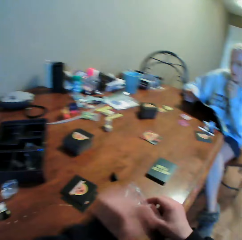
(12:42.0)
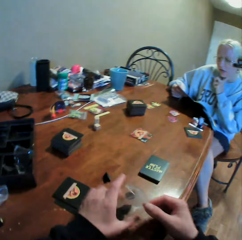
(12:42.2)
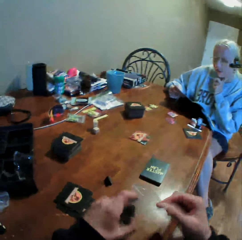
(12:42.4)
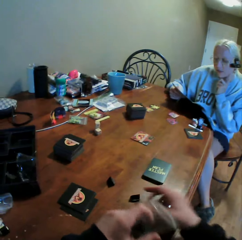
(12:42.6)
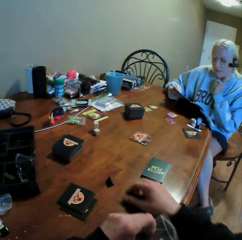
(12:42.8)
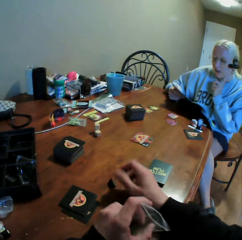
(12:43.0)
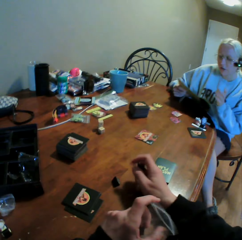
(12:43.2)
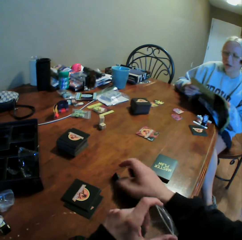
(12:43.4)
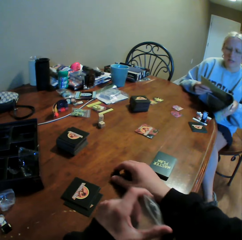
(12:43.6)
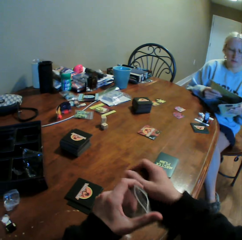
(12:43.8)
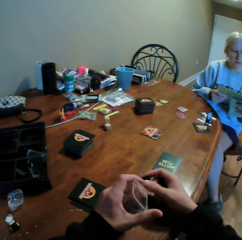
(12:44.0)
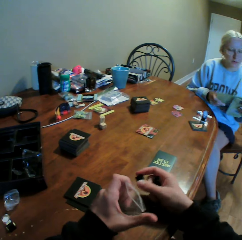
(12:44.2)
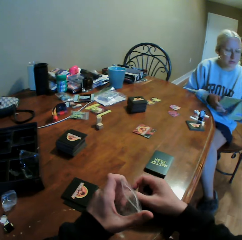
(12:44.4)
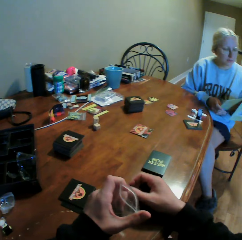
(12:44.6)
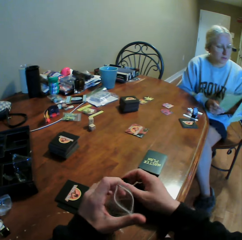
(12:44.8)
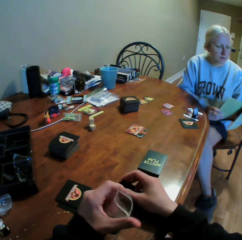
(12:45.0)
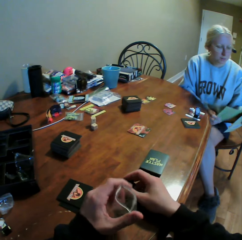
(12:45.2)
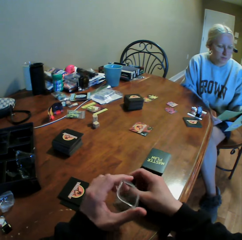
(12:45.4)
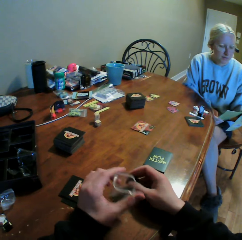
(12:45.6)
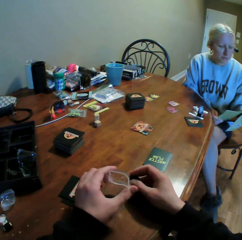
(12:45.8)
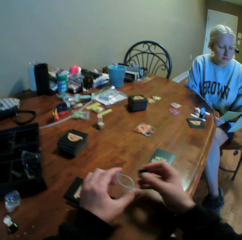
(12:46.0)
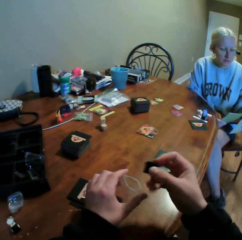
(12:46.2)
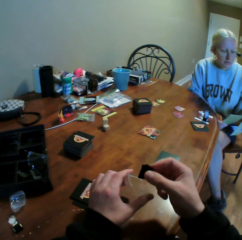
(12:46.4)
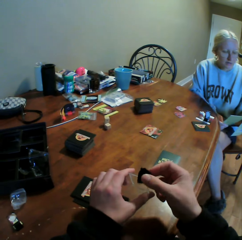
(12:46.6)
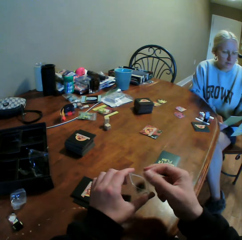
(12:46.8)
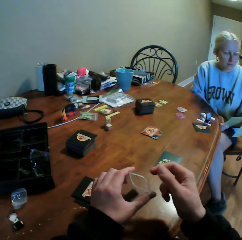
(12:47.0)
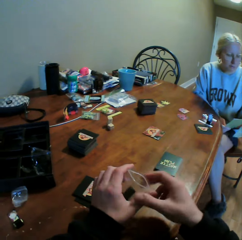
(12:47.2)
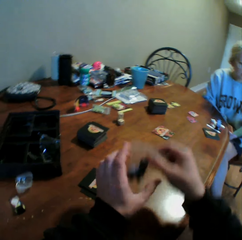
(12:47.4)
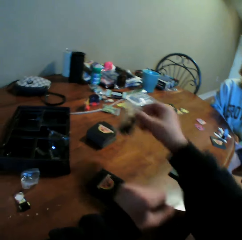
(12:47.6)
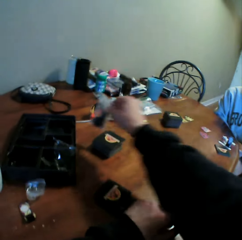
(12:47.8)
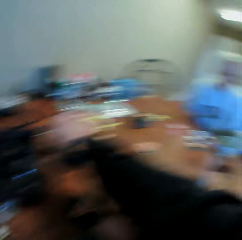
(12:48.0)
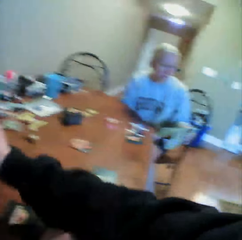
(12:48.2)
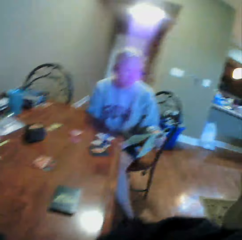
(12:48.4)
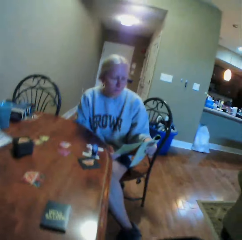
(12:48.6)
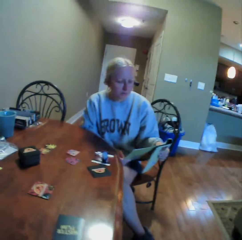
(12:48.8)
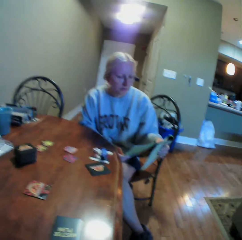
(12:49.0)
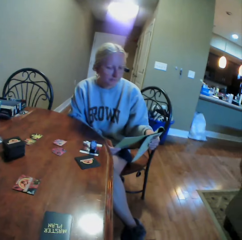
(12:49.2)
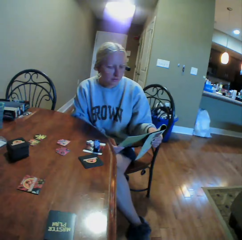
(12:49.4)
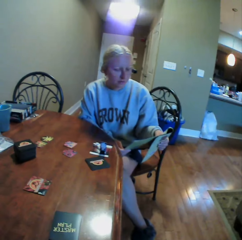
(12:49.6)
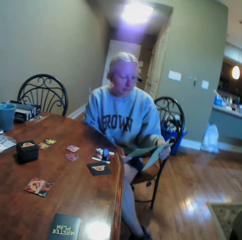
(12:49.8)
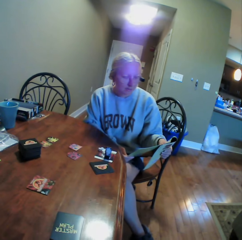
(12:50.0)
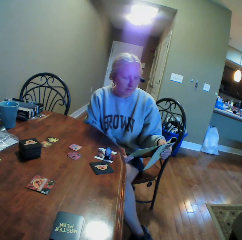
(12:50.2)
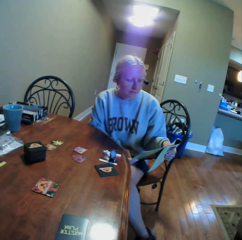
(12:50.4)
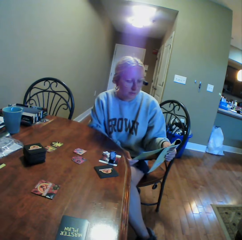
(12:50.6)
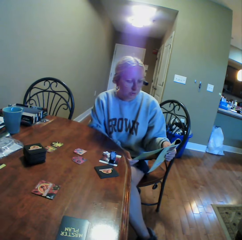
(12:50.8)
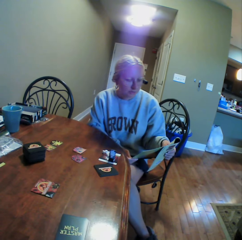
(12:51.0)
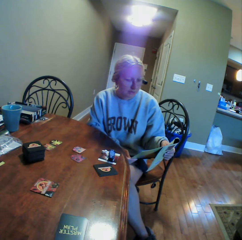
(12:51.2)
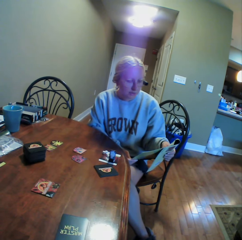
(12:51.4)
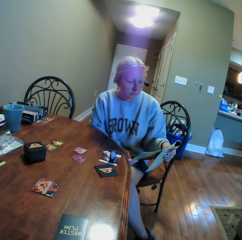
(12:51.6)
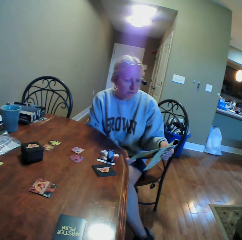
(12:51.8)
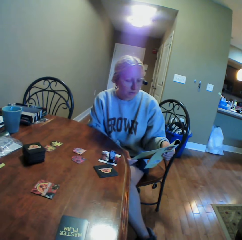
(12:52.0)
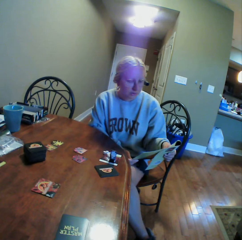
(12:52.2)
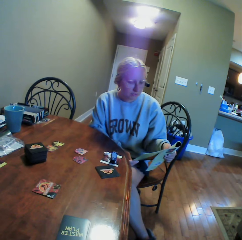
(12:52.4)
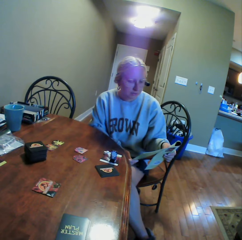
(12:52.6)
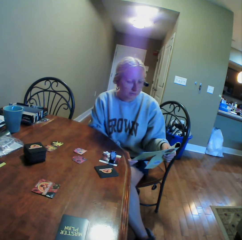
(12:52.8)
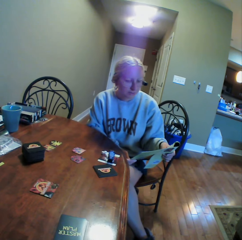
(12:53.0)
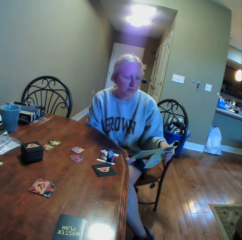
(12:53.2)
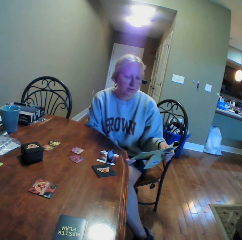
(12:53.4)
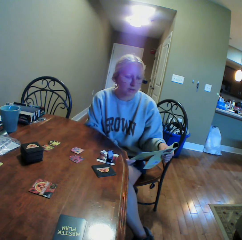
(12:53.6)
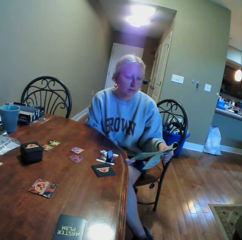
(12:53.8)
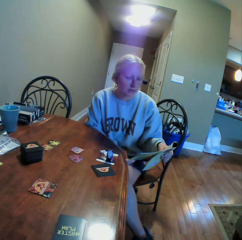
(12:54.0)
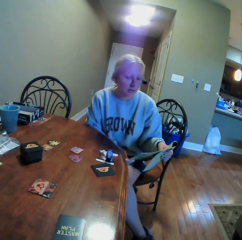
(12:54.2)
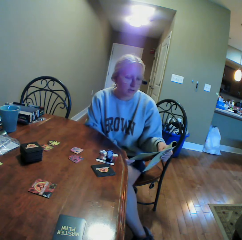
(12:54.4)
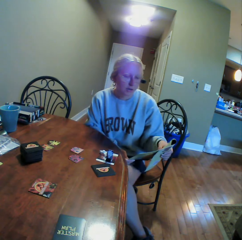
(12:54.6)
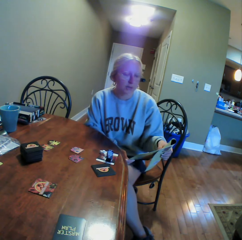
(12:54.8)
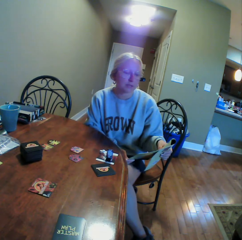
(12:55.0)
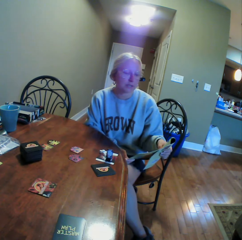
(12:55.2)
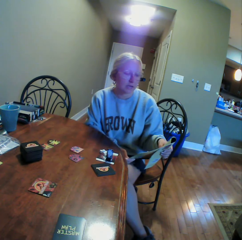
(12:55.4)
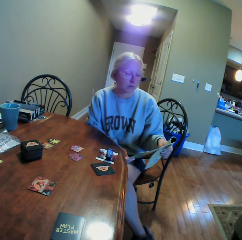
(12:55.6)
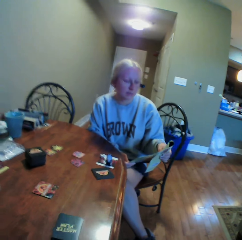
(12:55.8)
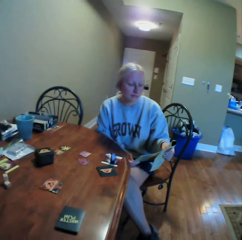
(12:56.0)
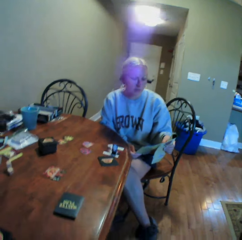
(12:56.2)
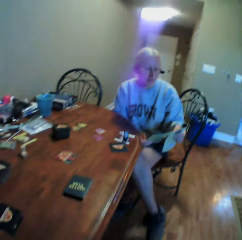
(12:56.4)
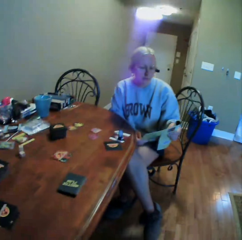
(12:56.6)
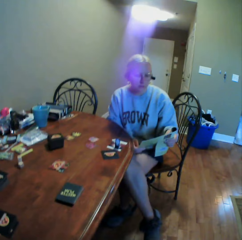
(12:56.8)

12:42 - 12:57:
The camera wearer picks up the sachet of a cards stand. They collect the cards stand on the table. They put the cards stand in the sachet. They put the sachet of the cards stand on the table. They stare at a person. The person reads the manual book.

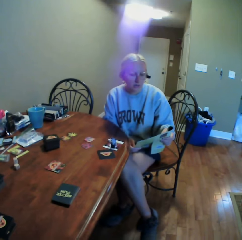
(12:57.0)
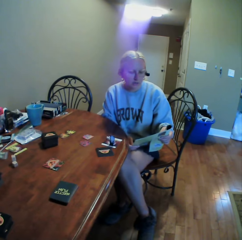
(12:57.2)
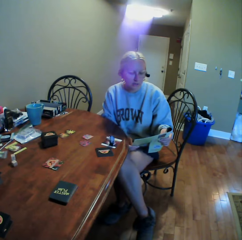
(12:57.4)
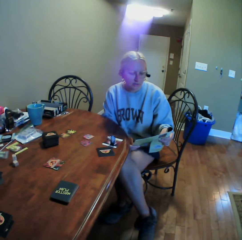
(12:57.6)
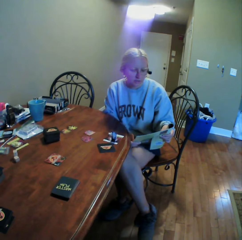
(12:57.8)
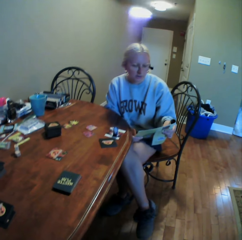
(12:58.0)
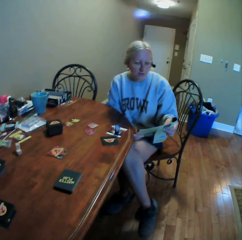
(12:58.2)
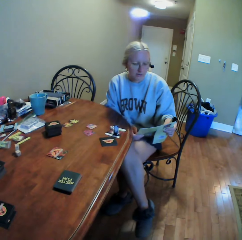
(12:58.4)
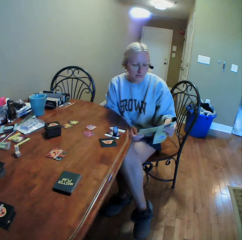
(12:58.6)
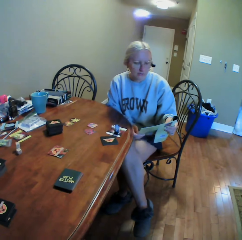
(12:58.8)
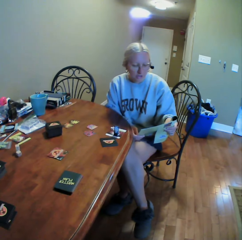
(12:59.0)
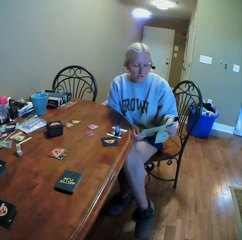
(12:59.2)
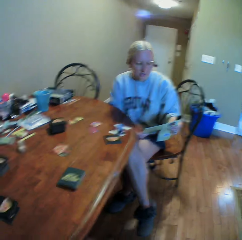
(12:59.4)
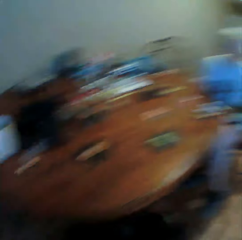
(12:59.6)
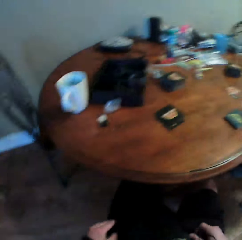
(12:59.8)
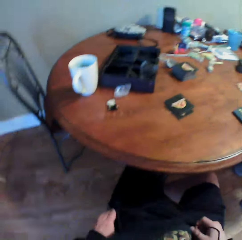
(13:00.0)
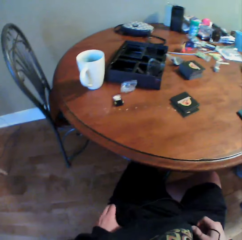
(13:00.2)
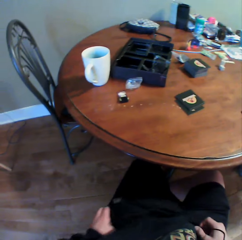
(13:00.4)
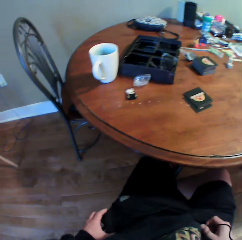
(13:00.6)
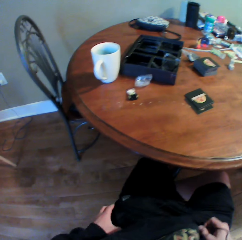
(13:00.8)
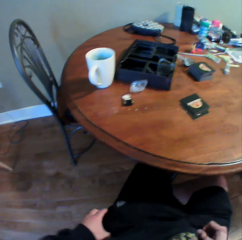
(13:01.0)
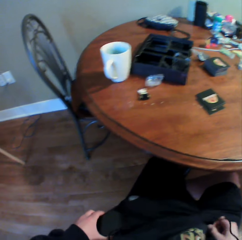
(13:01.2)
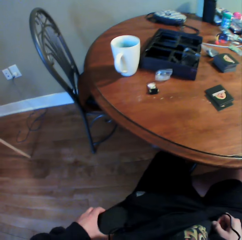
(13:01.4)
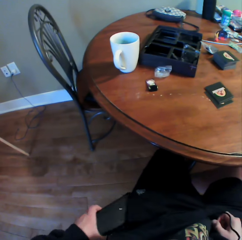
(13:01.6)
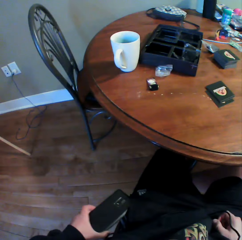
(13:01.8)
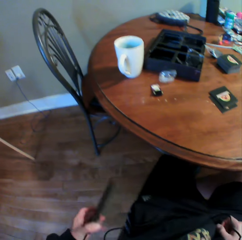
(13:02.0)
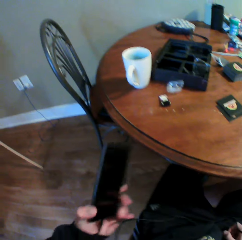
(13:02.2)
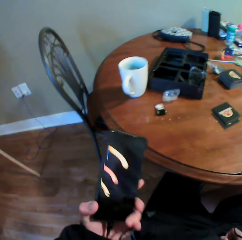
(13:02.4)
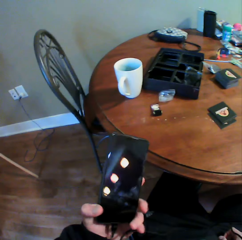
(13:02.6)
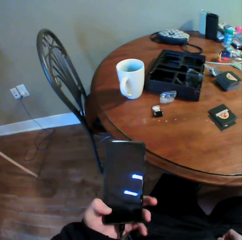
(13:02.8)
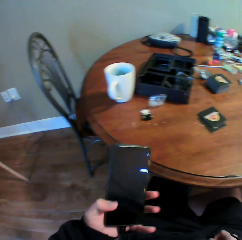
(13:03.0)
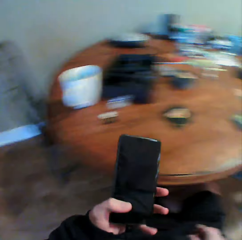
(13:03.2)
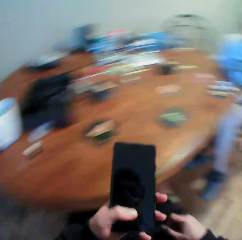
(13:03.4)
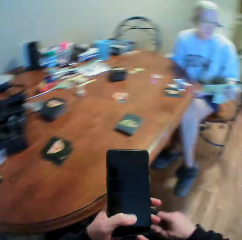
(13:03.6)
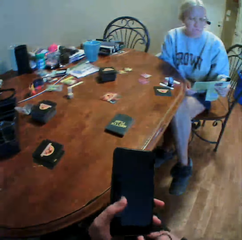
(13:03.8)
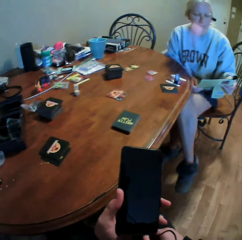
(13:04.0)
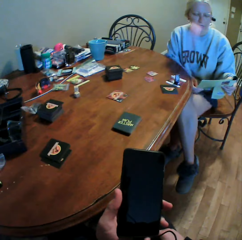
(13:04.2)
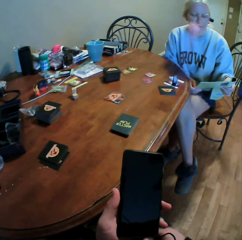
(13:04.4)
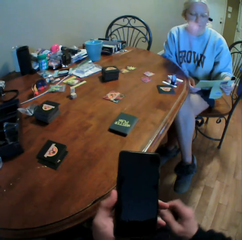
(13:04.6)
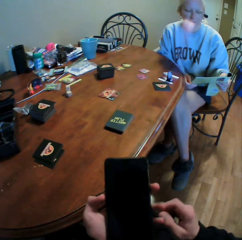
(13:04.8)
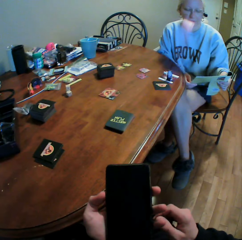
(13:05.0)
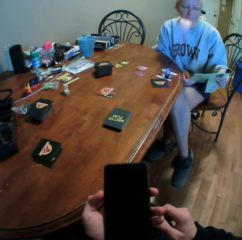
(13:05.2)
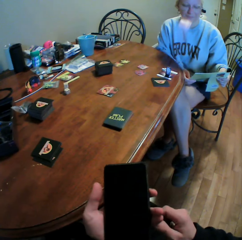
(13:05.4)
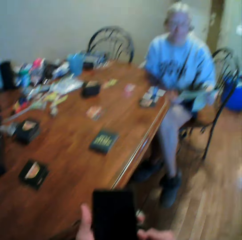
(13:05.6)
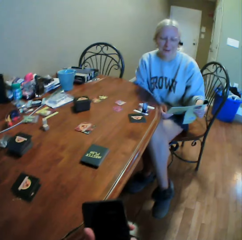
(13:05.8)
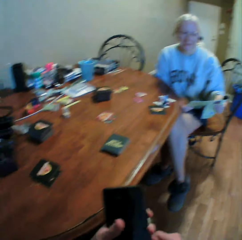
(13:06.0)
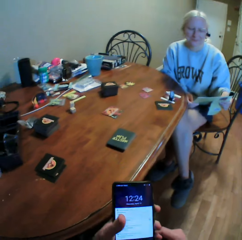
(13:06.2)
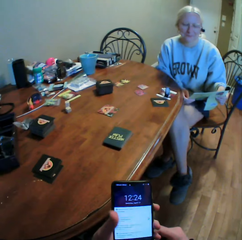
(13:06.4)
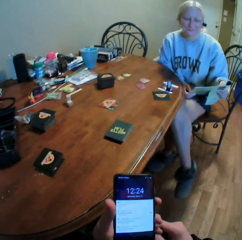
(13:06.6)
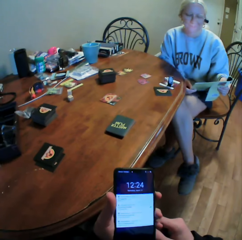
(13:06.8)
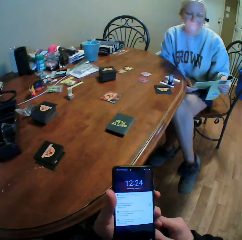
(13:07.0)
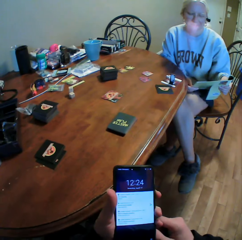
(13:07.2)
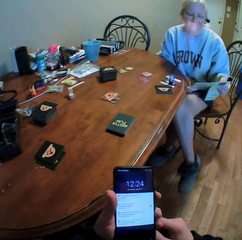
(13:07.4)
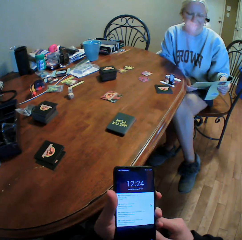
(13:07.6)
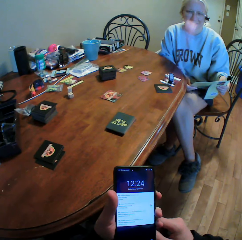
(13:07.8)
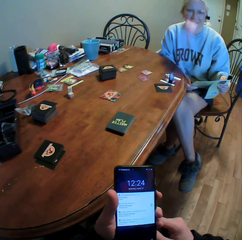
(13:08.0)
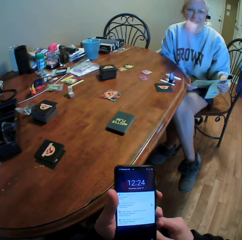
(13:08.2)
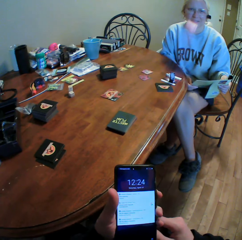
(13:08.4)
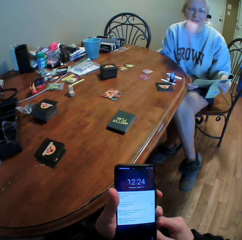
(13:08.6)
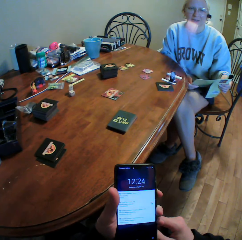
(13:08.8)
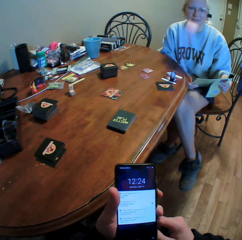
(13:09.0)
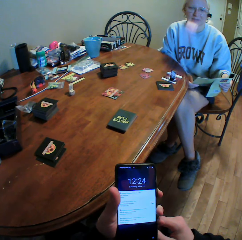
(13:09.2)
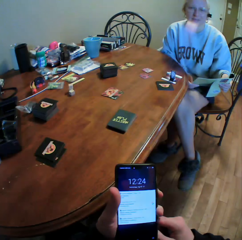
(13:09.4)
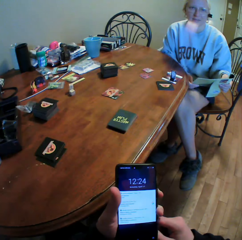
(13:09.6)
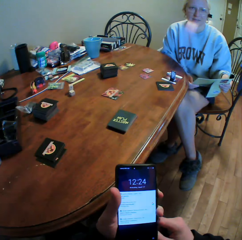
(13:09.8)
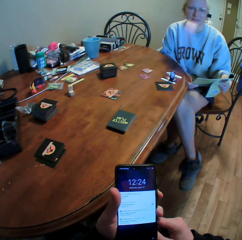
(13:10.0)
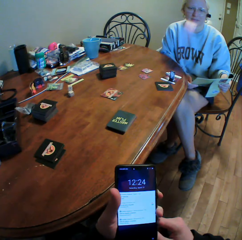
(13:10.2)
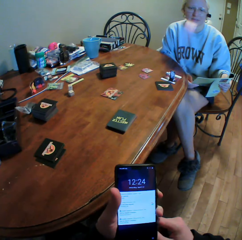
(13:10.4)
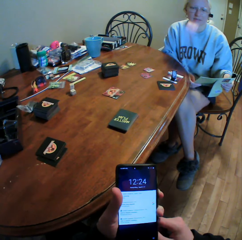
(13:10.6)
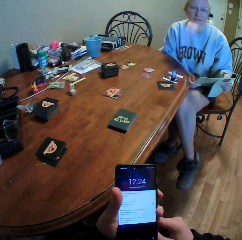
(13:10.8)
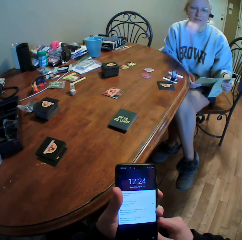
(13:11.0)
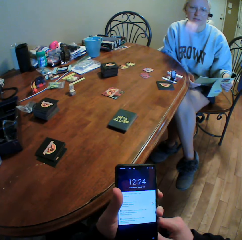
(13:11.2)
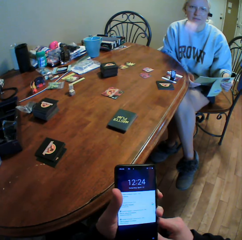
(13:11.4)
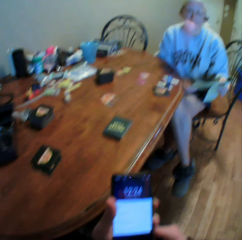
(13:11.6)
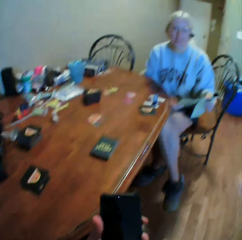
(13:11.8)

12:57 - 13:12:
The camera wearer looks around the table. He removes the phone from his pocket. He holds the mobile phone. He operates the phone in his hands.
